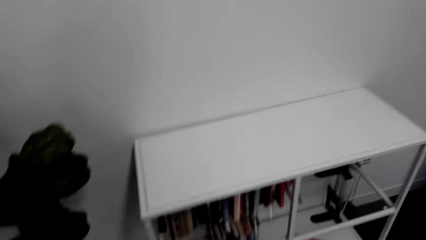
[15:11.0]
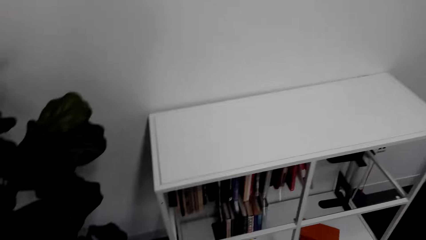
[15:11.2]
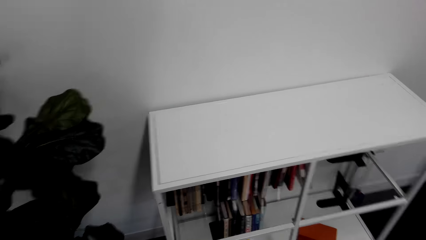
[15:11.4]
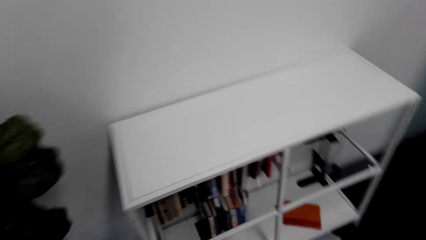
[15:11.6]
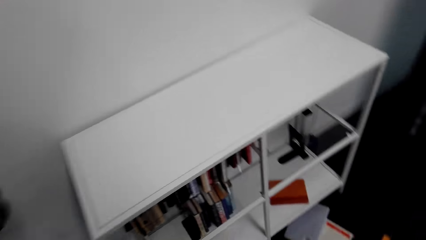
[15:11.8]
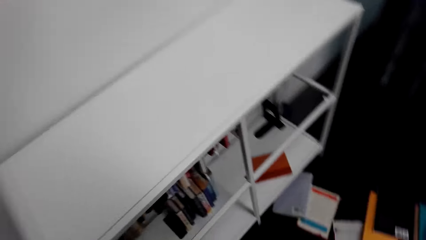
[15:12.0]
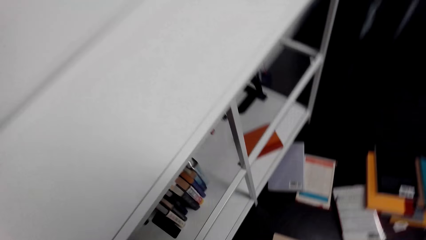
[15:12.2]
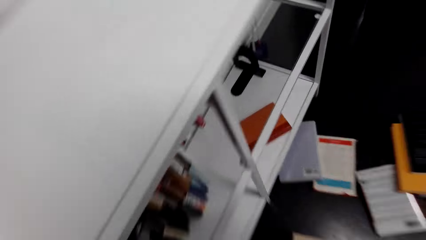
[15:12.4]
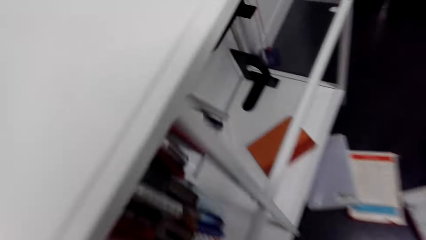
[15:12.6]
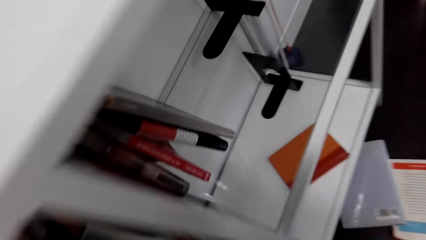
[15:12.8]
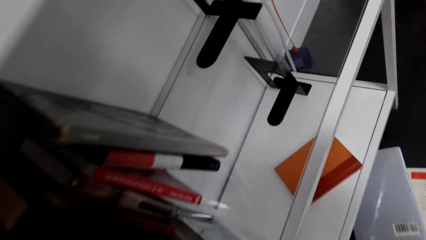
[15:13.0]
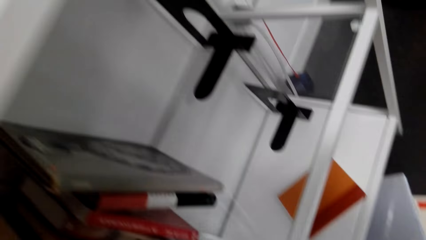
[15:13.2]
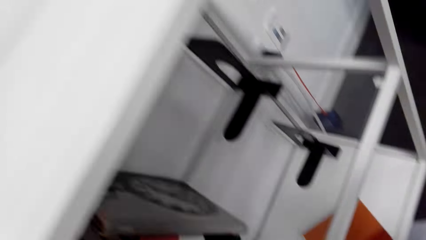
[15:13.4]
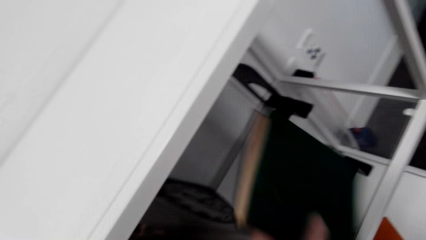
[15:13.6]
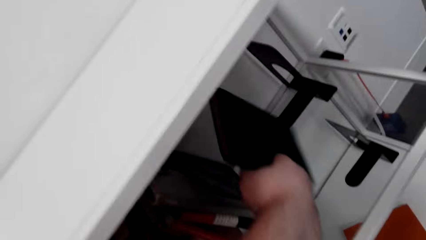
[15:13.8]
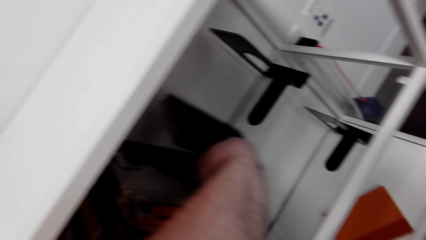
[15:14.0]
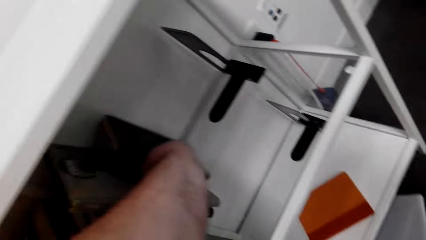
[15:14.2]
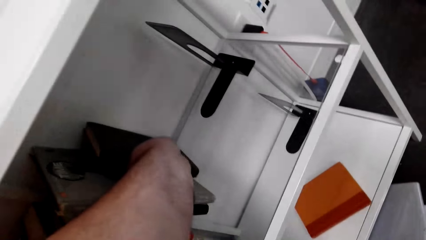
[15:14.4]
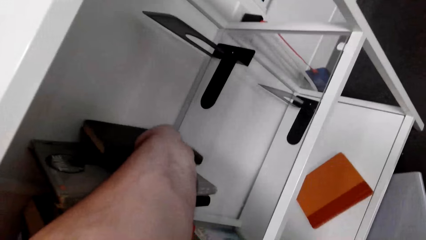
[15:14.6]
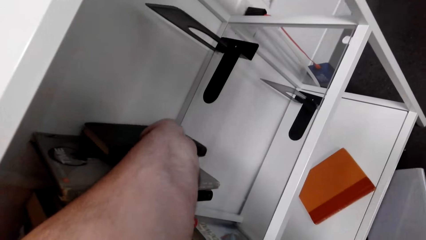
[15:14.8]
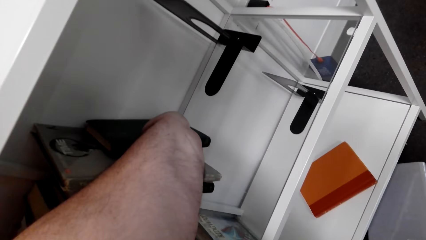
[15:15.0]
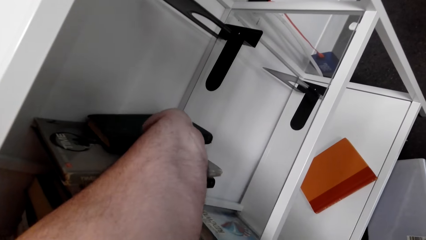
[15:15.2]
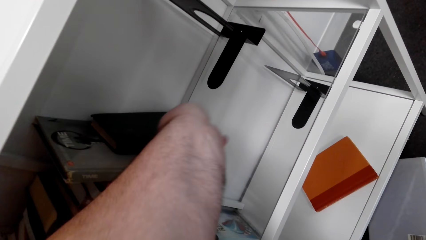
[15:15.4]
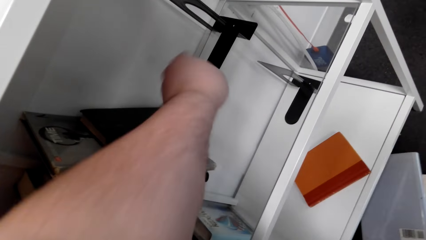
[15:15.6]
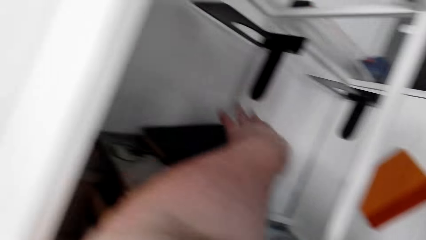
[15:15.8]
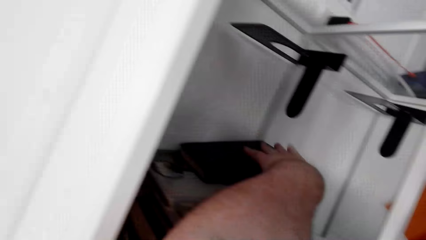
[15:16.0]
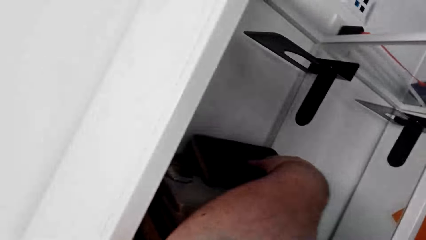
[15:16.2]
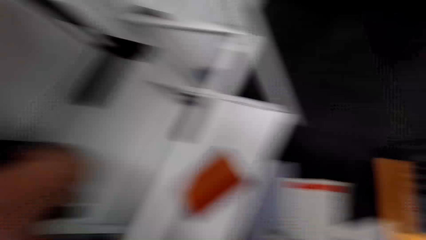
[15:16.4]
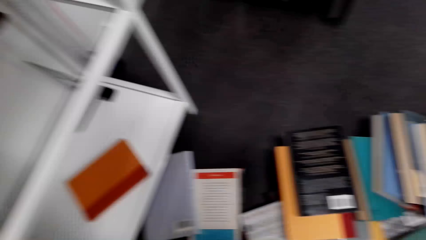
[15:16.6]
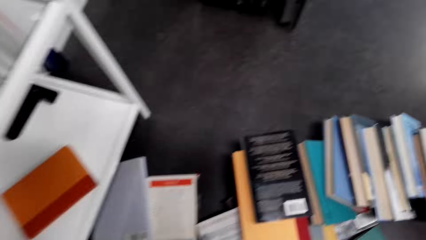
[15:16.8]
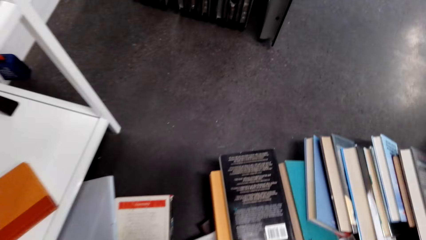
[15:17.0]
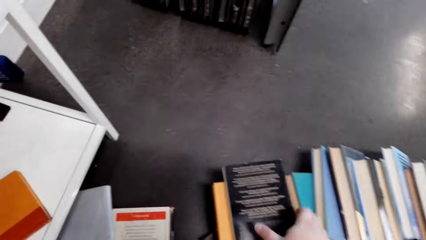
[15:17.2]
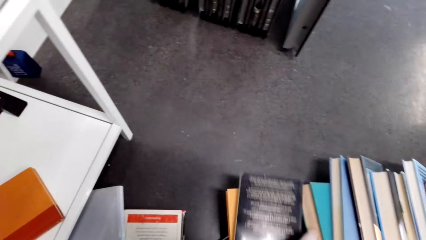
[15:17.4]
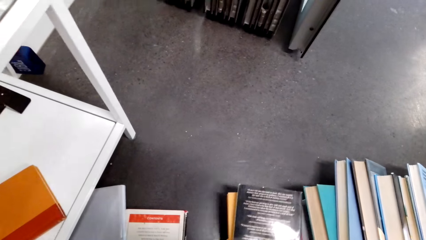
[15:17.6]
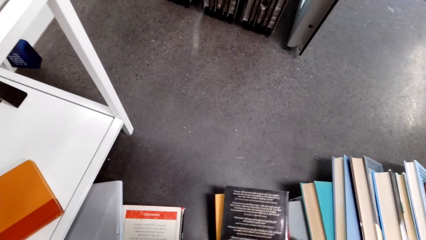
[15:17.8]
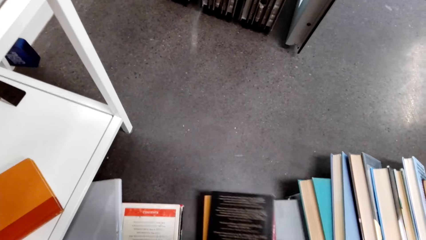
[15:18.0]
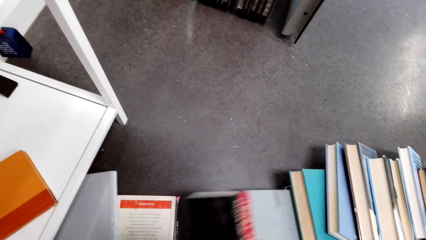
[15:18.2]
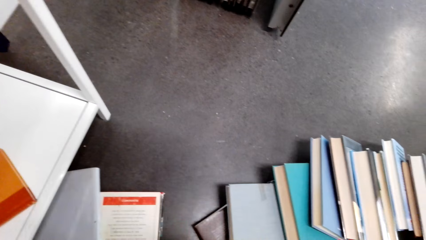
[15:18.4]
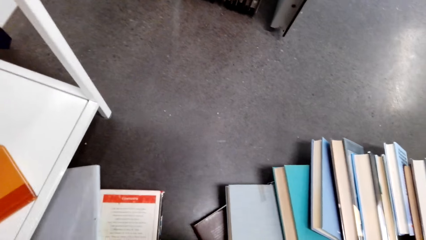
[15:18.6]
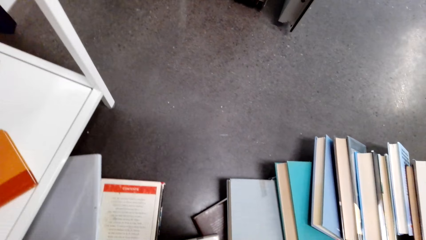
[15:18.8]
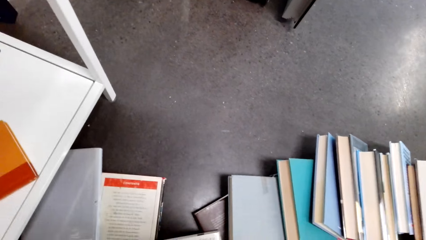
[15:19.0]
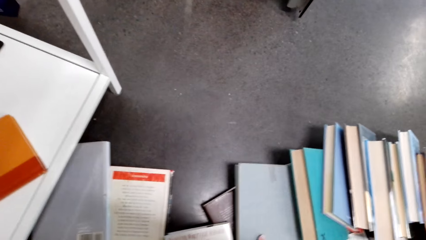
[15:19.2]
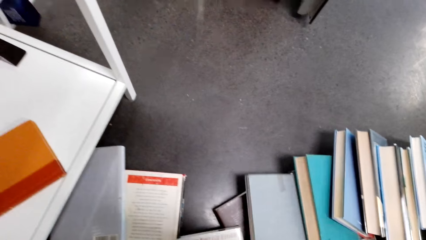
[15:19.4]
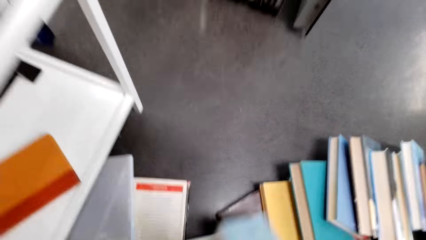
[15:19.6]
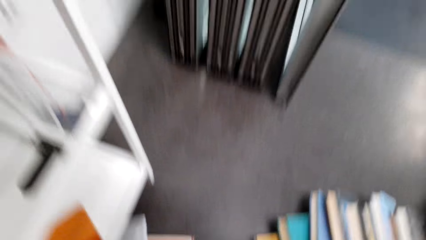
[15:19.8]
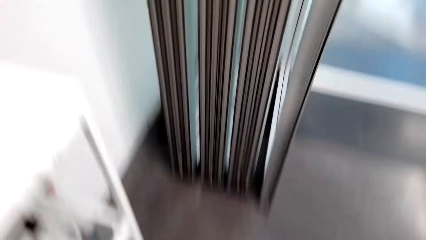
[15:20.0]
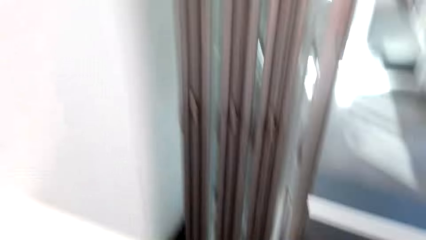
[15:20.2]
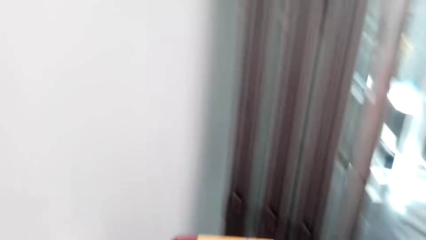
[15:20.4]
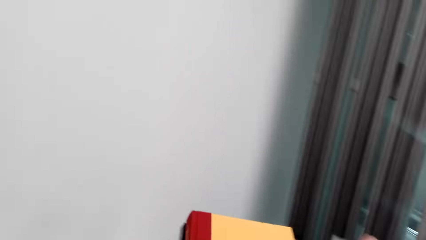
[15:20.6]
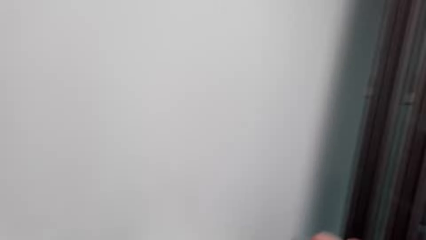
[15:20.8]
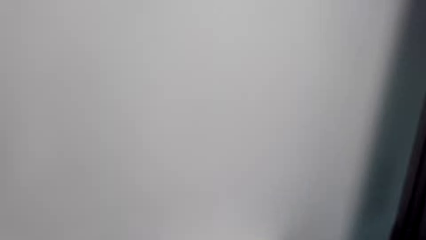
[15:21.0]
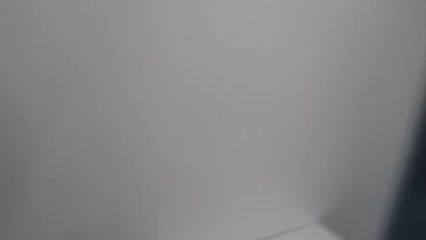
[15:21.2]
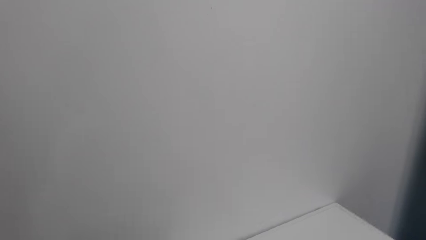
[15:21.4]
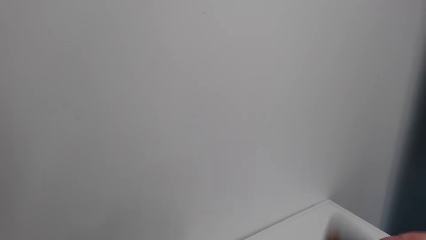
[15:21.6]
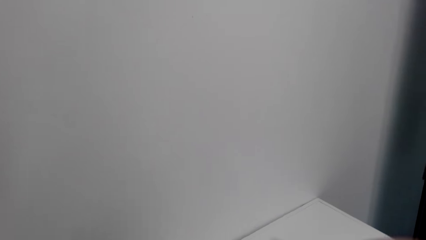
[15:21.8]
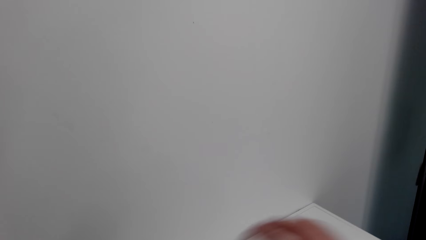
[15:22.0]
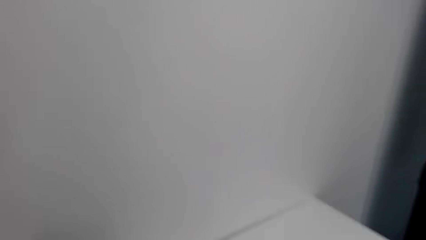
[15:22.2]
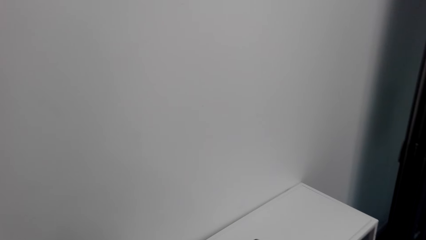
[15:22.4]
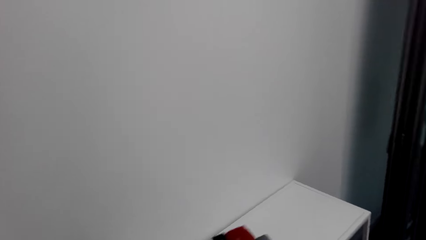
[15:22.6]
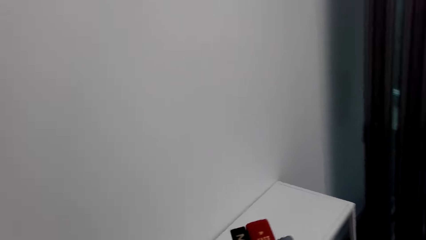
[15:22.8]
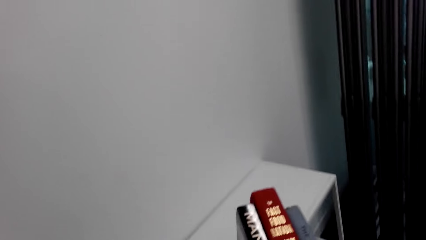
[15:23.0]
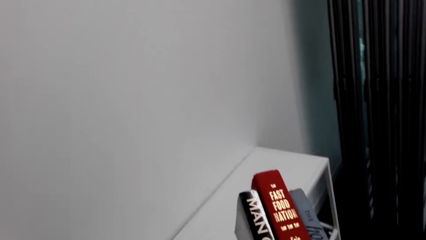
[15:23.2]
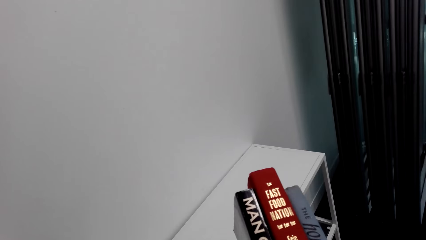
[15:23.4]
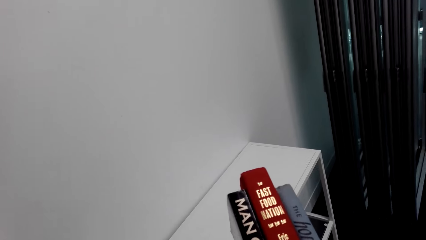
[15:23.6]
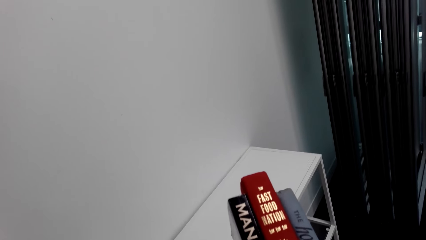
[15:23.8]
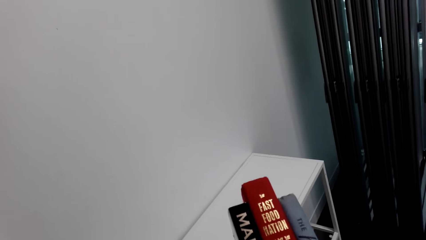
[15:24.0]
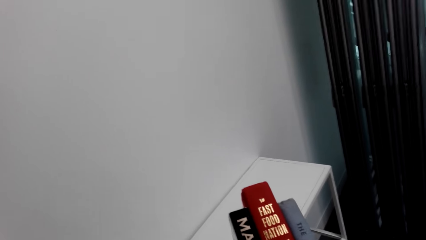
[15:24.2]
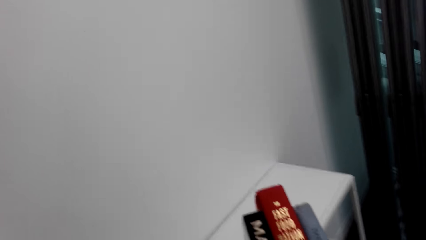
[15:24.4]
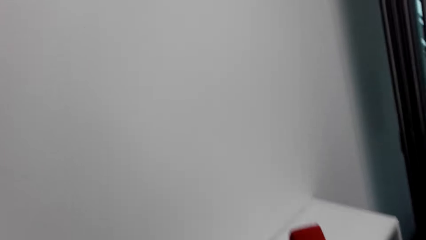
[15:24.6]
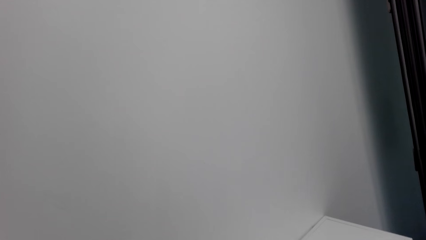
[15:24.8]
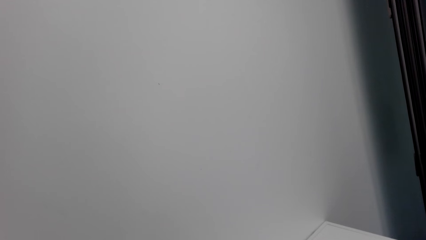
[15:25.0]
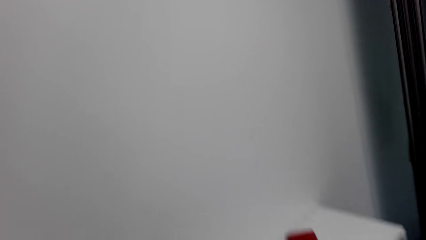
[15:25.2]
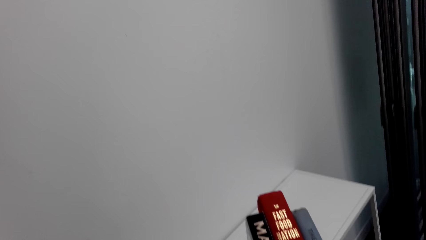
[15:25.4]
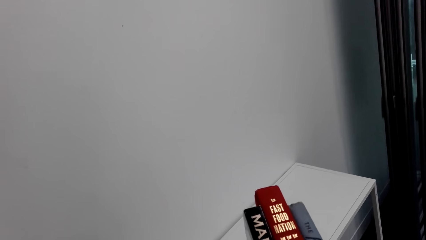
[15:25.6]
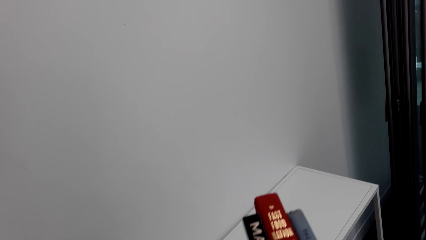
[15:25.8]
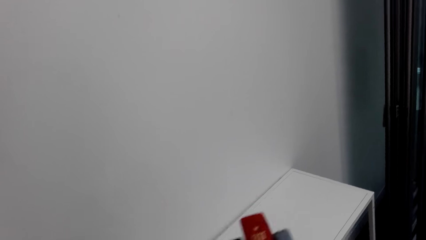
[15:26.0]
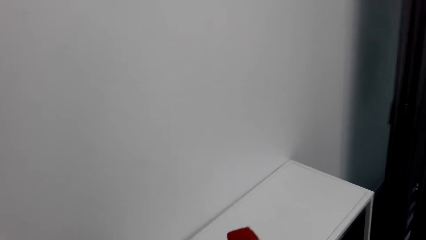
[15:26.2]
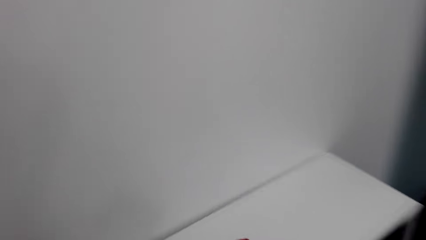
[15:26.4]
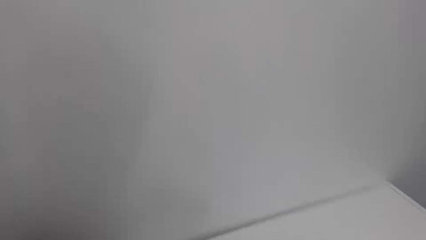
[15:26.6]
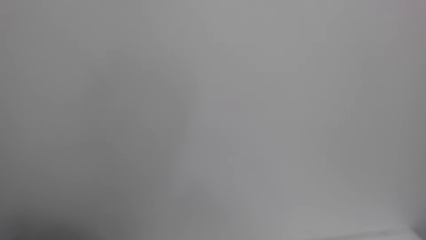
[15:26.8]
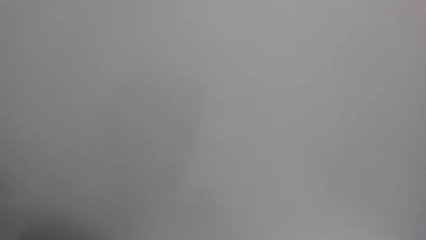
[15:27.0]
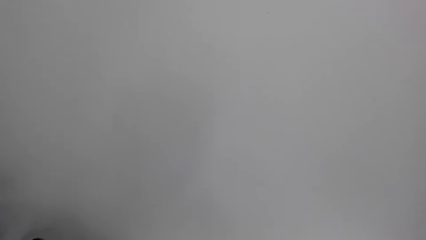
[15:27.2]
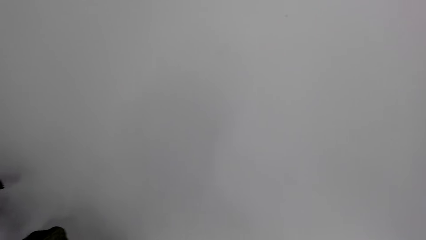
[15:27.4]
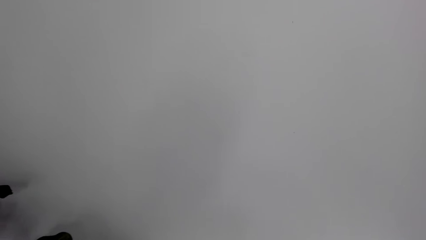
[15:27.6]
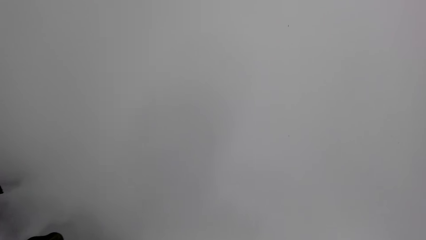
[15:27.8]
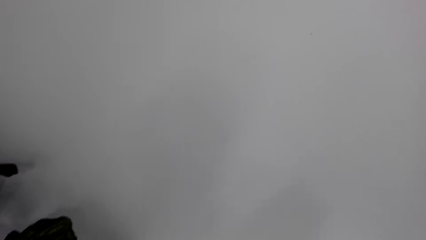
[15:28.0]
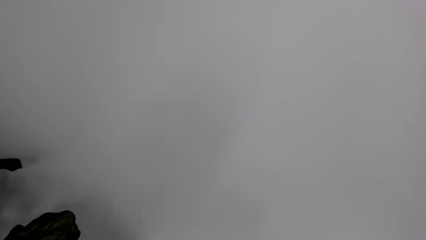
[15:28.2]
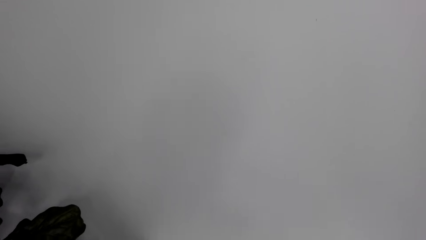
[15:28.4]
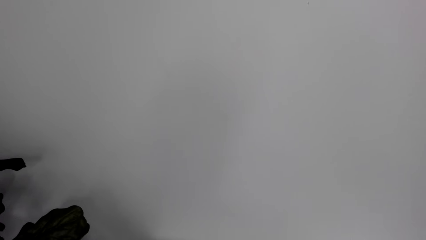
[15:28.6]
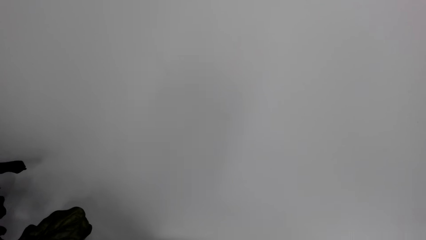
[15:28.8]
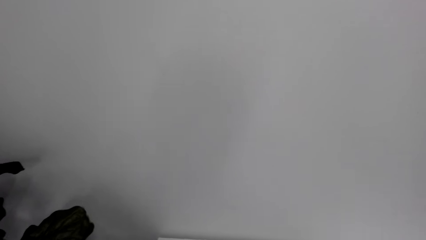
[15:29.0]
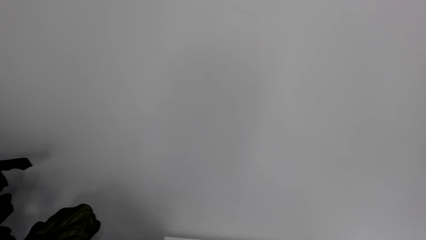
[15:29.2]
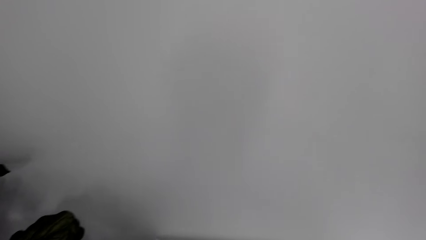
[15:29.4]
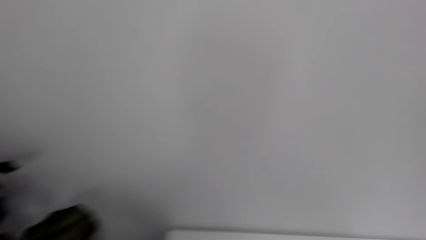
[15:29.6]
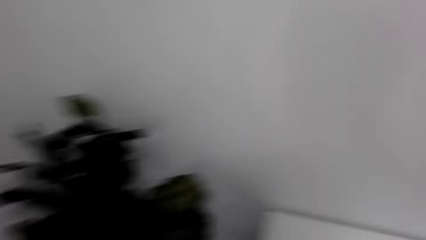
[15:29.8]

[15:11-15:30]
The camera wearer places the book on the shelf. They pick a book from the floor. They sort the books. They look at the three books.
